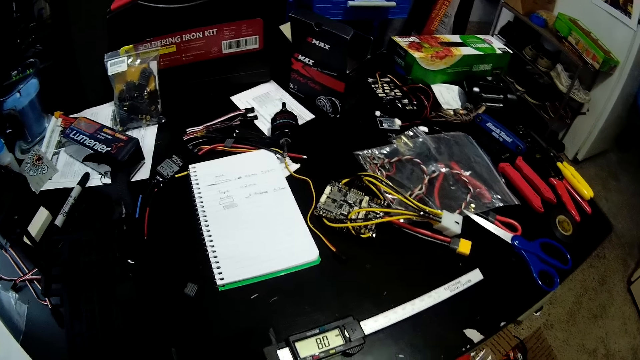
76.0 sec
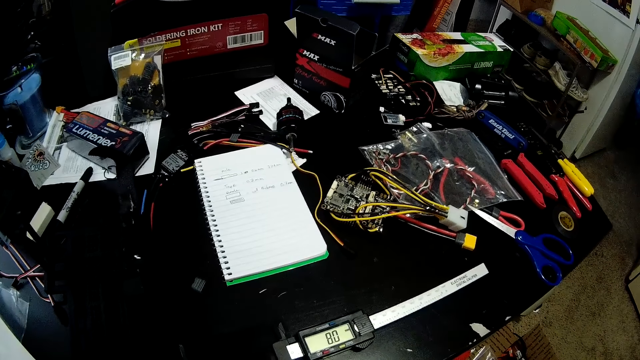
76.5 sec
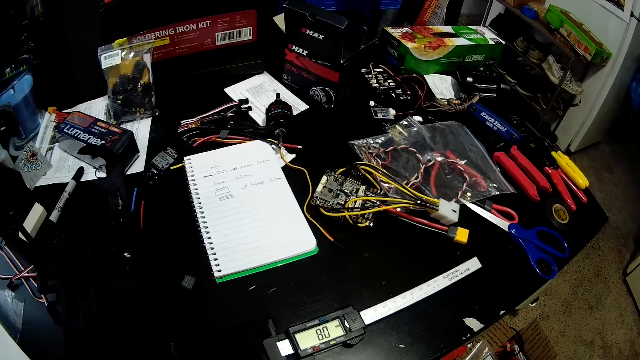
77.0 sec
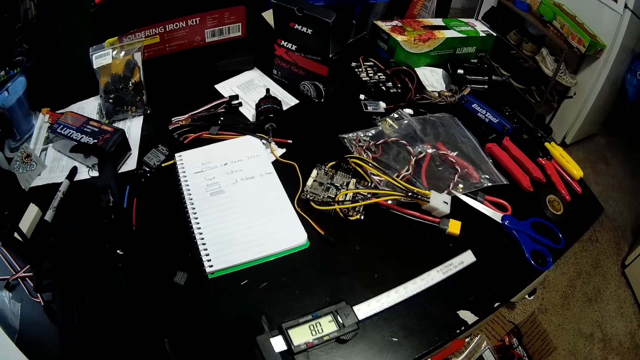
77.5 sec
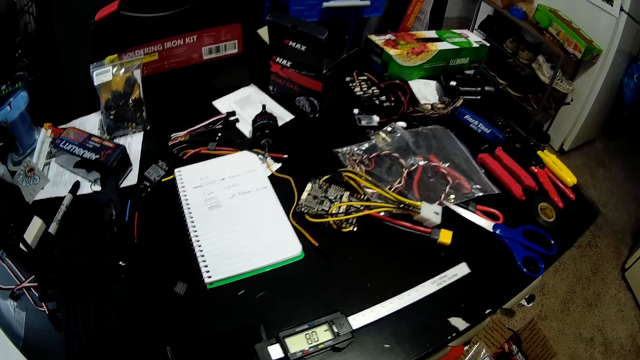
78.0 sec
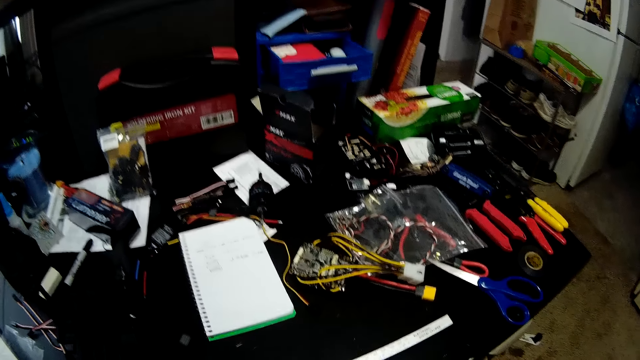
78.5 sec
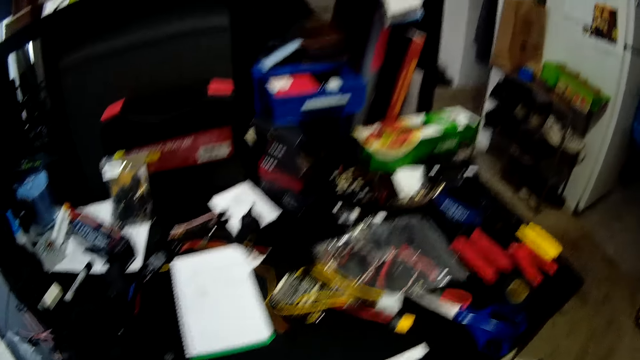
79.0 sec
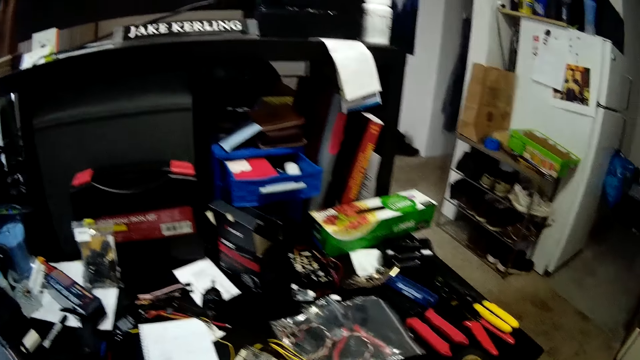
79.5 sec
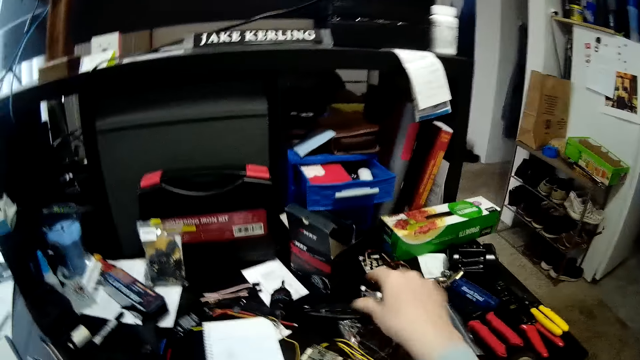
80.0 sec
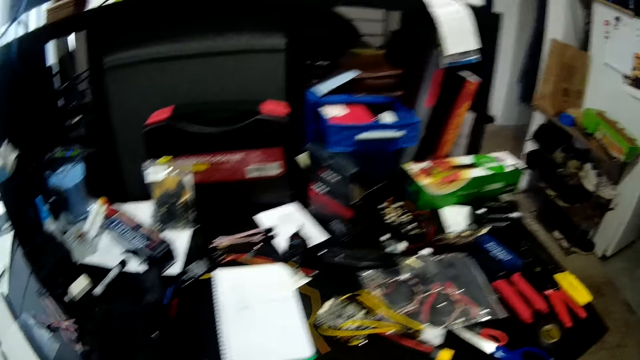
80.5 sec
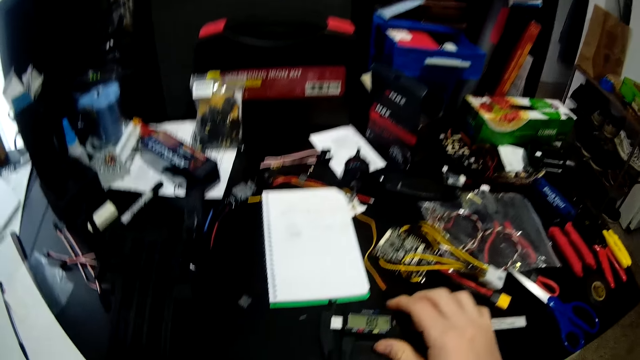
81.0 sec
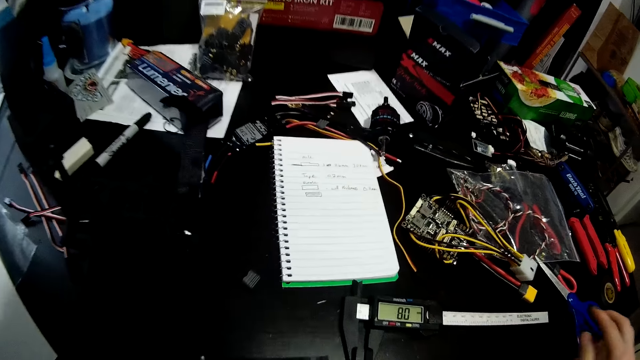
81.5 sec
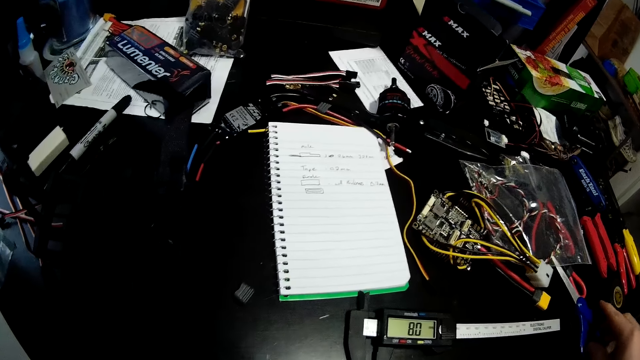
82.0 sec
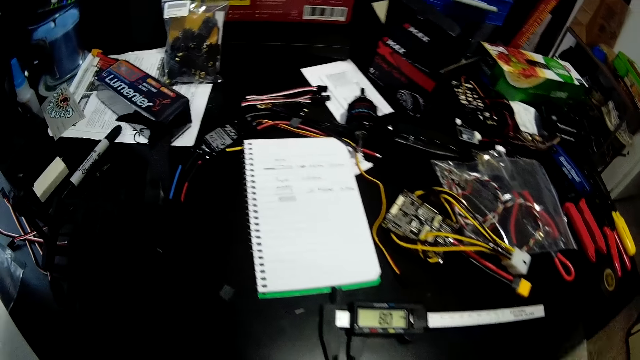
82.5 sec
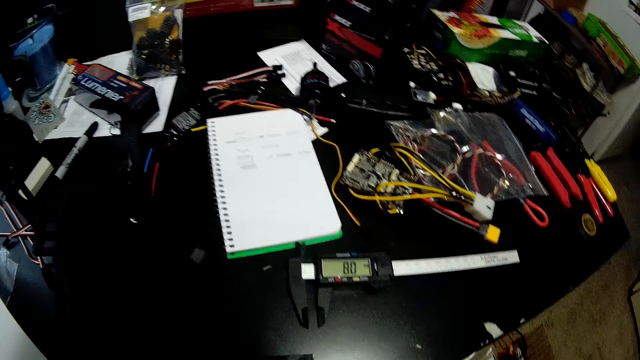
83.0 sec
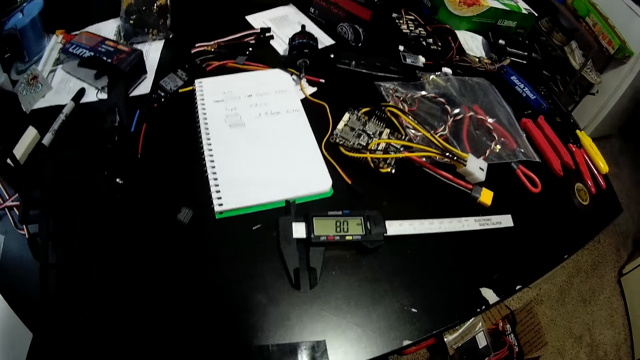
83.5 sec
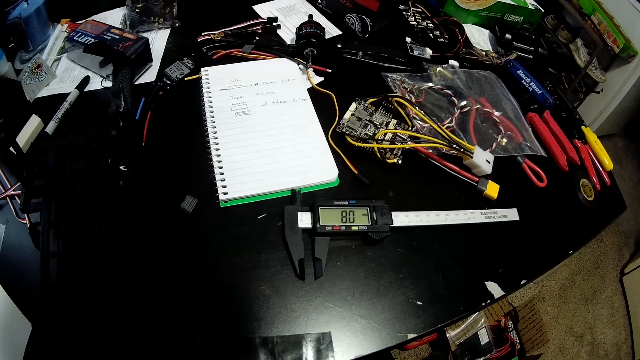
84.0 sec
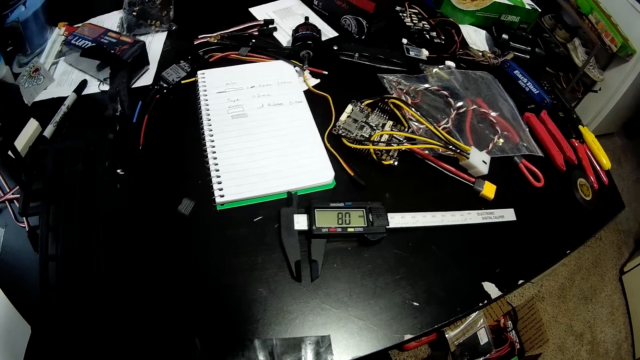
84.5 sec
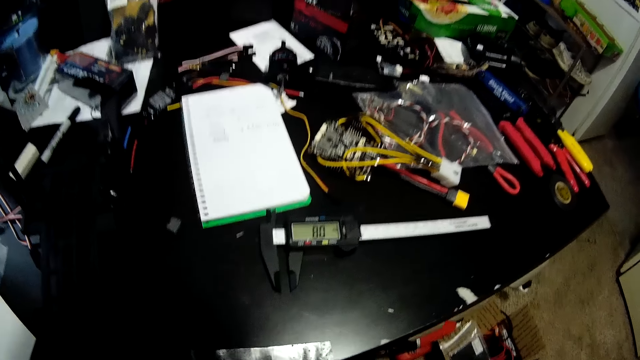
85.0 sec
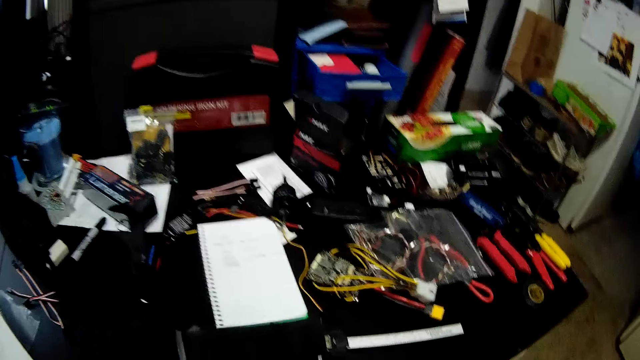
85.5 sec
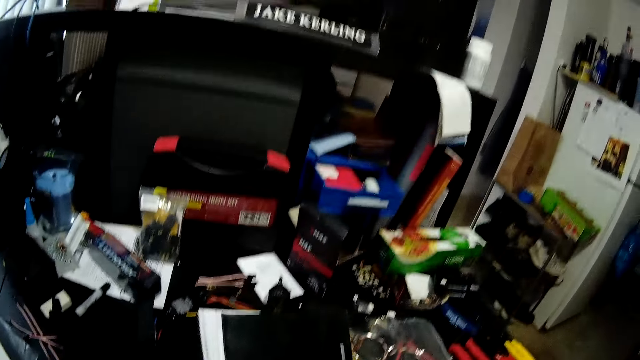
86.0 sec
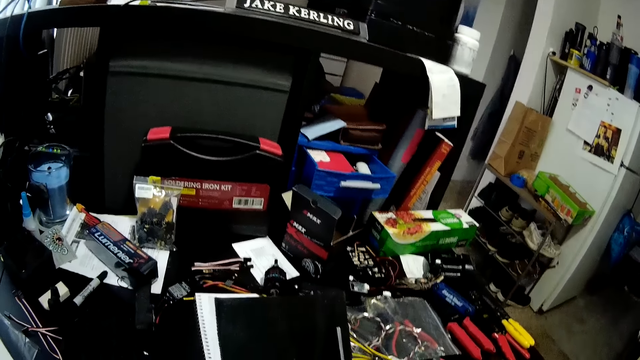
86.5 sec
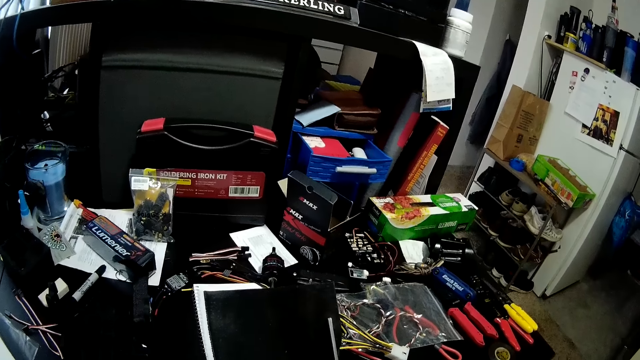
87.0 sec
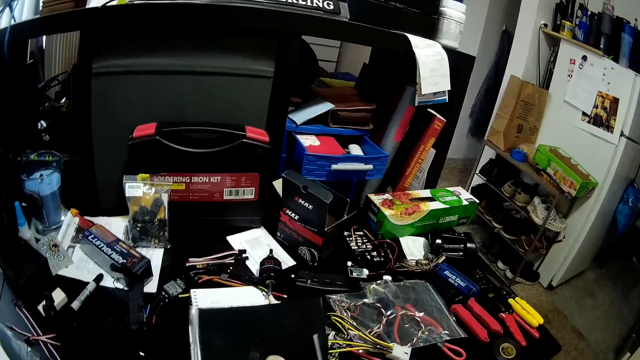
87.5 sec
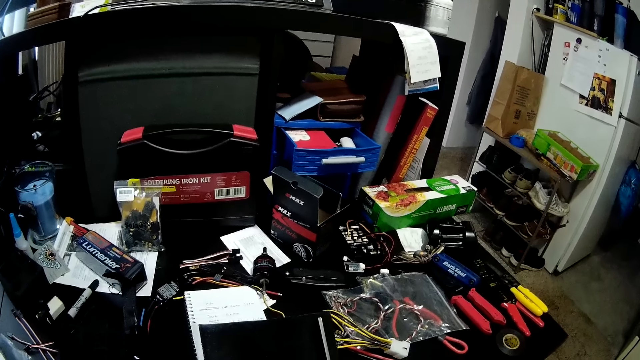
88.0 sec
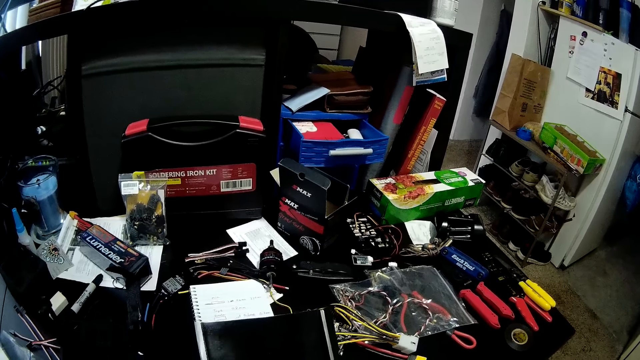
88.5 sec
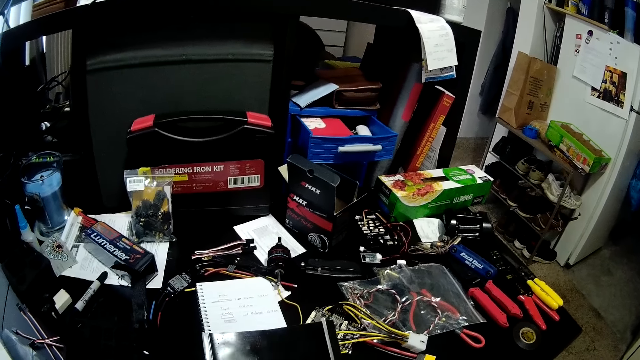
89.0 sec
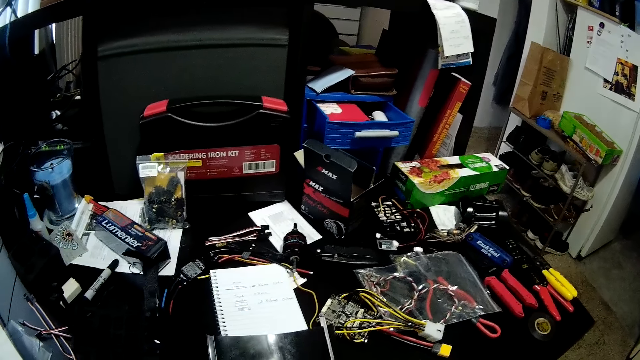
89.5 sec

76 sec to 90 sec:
The camera wearer looks at the digital caliper on the table. They look around. They put a pocket knife on the table. They look around. They move the digital caliper on the table. They look at the digital caliper on the table. They pick up a pair of scissors on the table. They look at the digital caliper on the table. They pick up a paper on the table. They look around the worktable. They cut the paper with the pair of scissors. They hold the paper in hand.

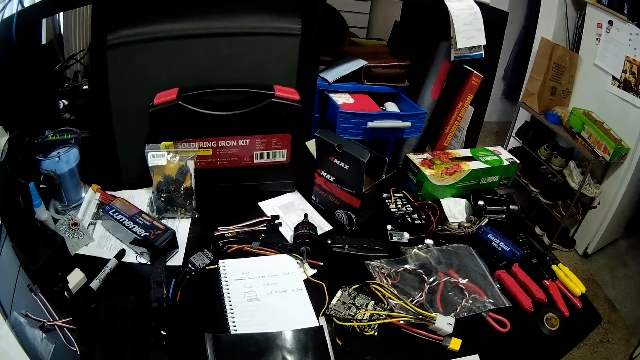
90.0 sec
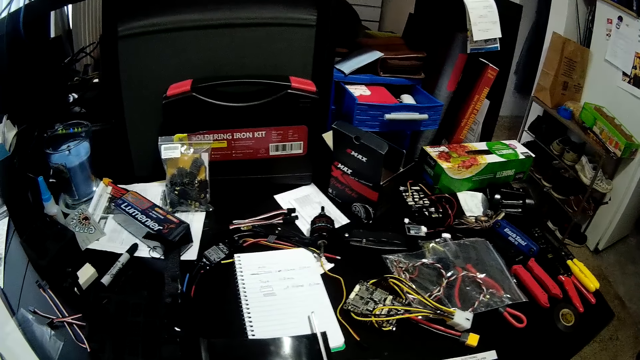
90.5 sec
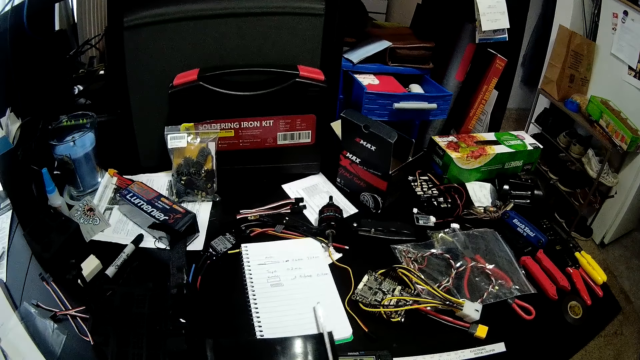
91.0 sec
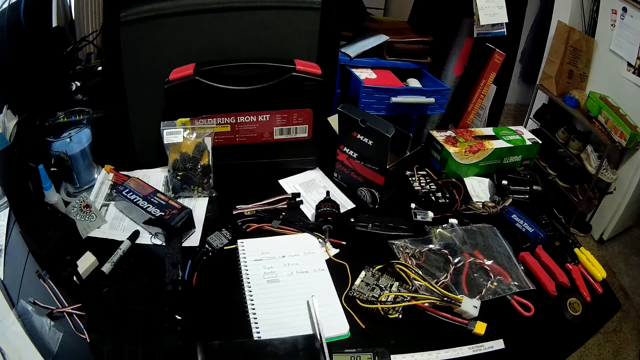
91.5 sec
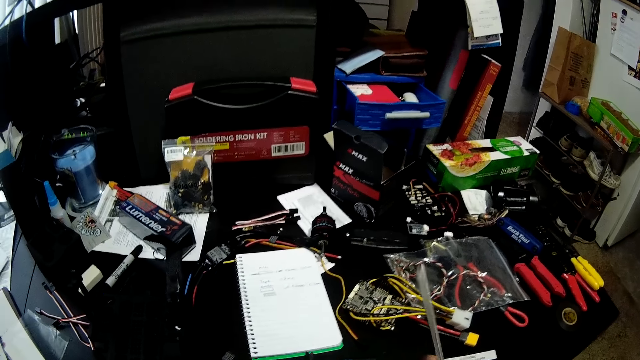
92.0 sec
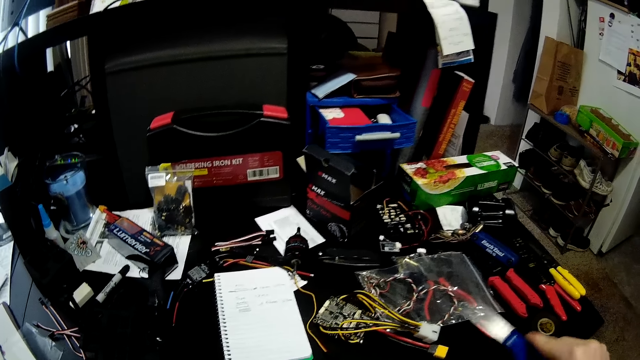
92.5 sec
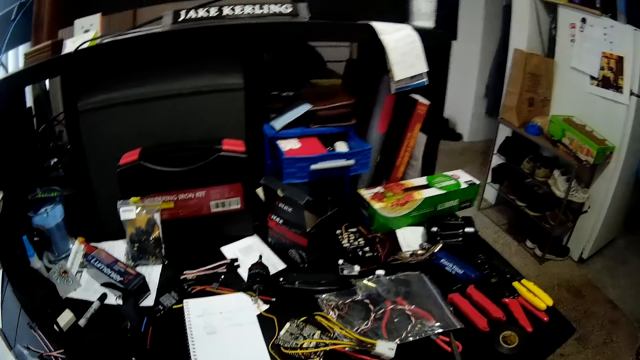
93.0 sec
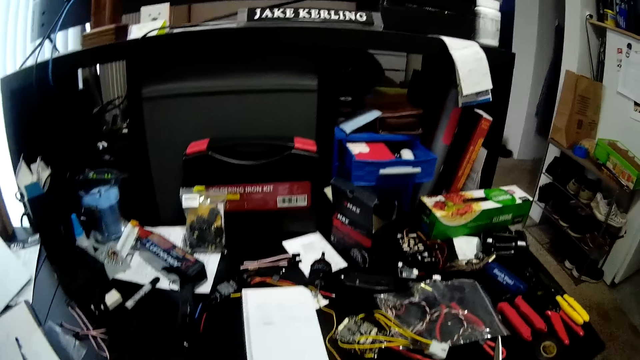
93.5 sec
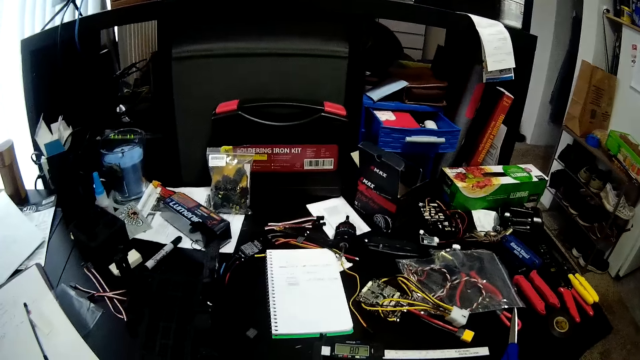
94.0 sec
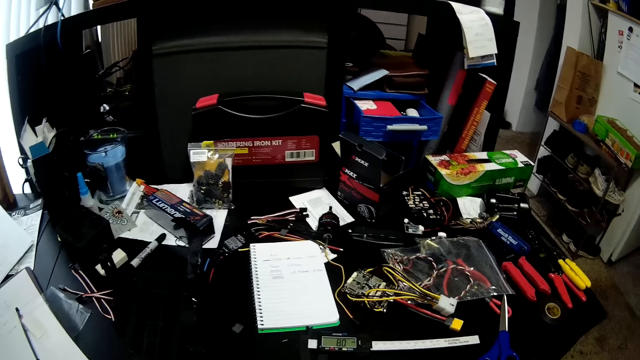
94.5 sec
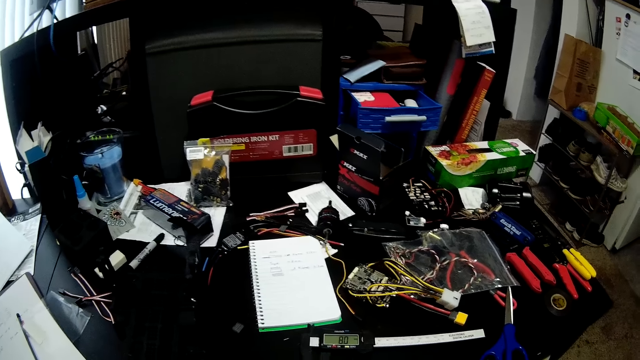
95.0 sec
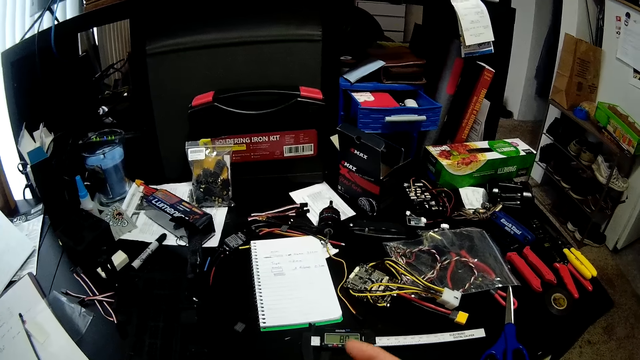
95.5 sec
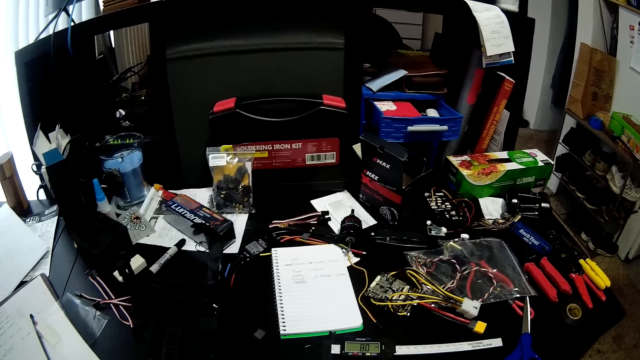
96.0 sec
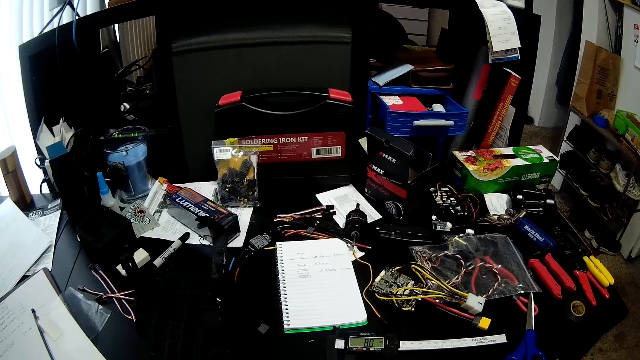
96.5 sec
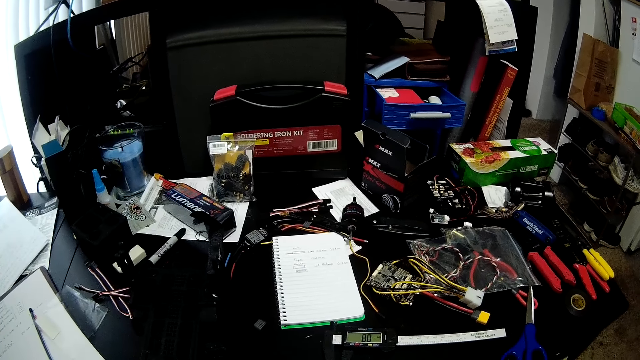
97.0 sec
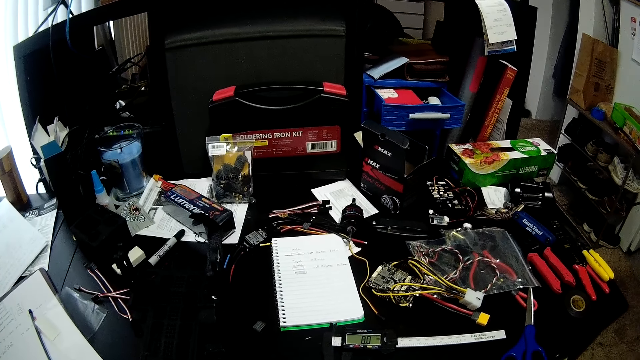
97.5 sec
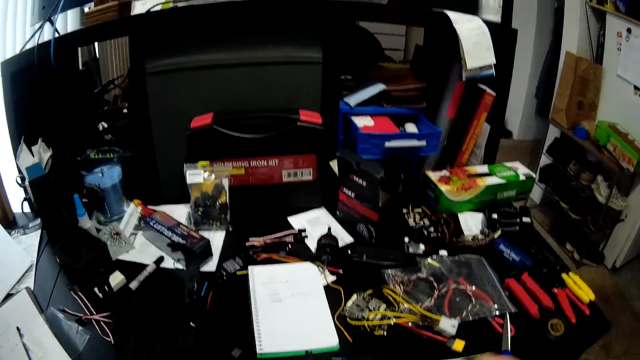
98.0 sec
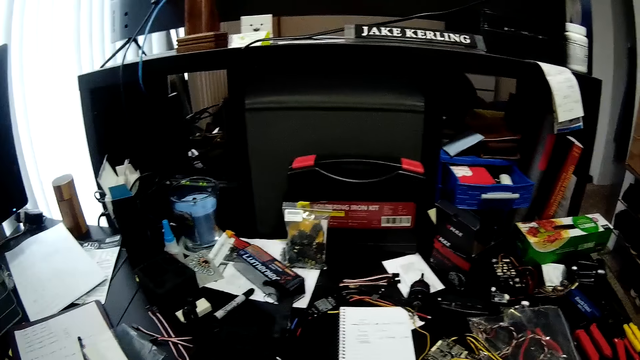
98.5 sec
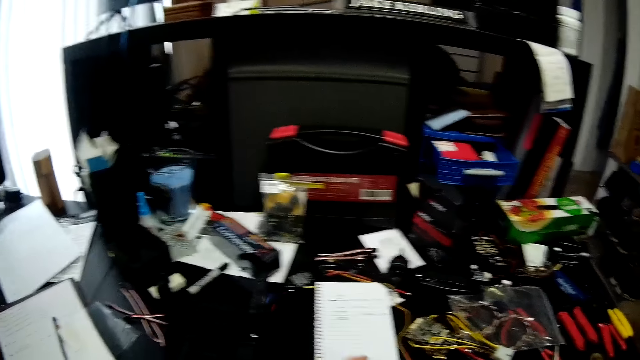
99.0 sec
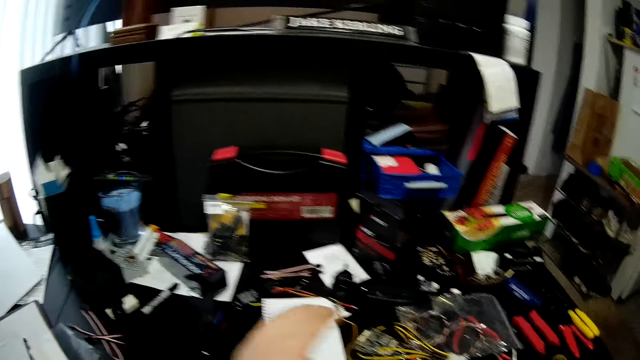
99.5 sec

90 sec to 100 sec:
The camera wearer moves the pair of scissors around. They put the pair of scissors on the table. They look around the worktable. They move their hand around. They look around. They shake their hand.
